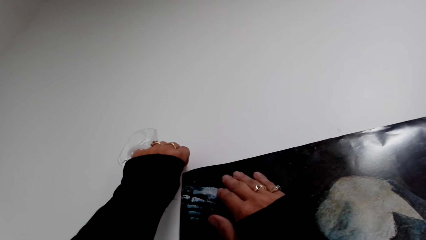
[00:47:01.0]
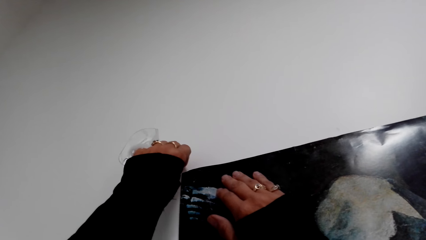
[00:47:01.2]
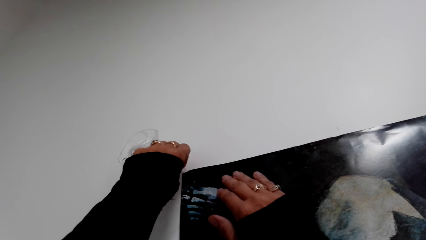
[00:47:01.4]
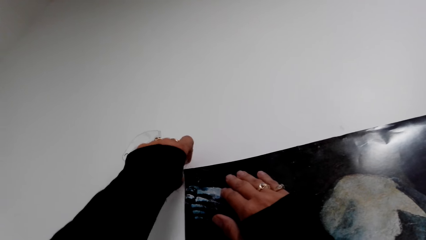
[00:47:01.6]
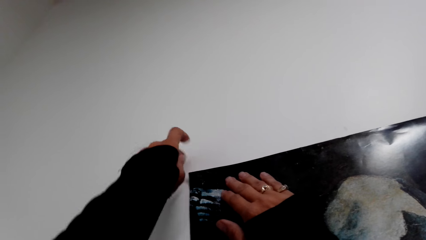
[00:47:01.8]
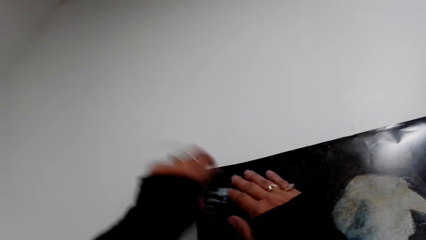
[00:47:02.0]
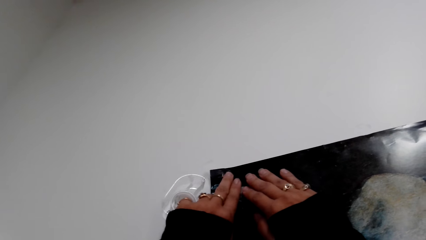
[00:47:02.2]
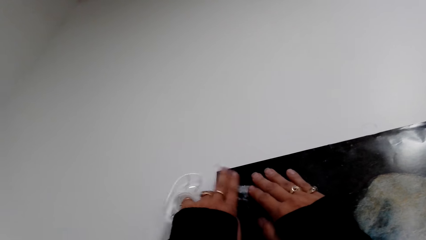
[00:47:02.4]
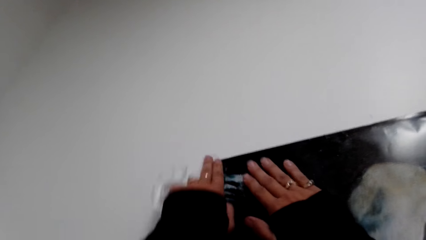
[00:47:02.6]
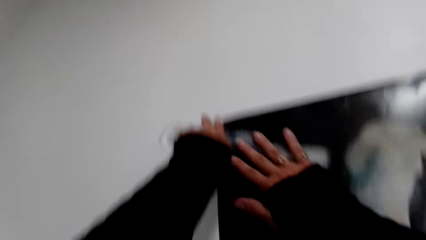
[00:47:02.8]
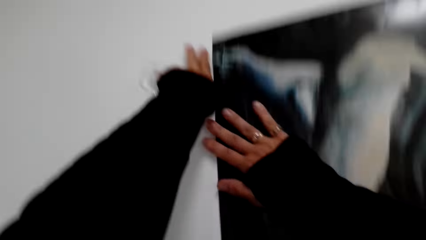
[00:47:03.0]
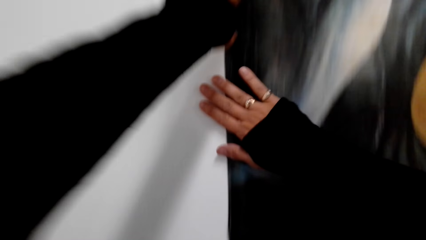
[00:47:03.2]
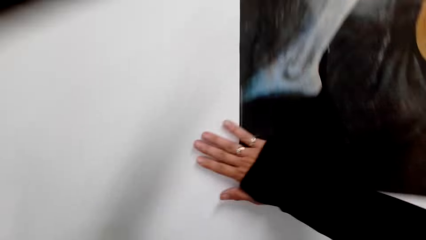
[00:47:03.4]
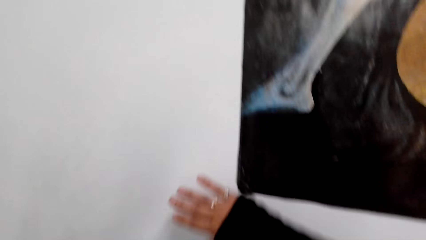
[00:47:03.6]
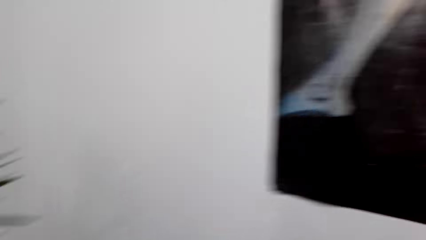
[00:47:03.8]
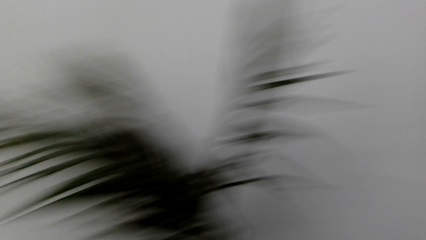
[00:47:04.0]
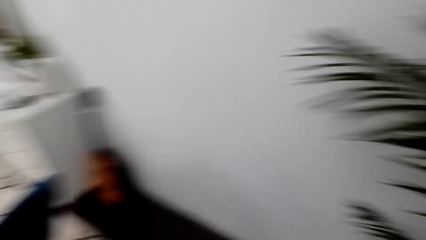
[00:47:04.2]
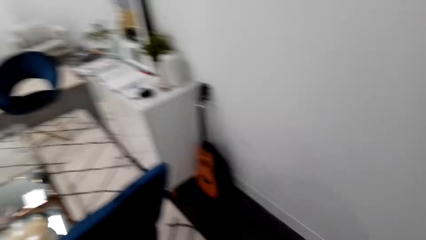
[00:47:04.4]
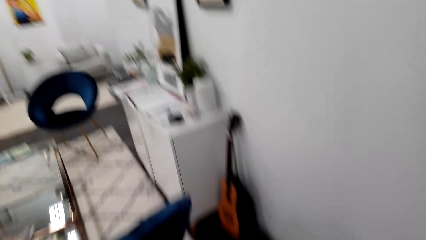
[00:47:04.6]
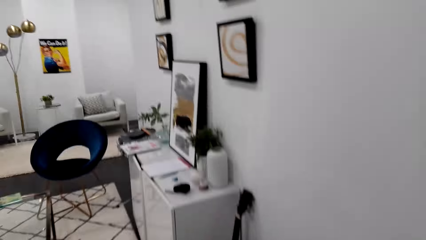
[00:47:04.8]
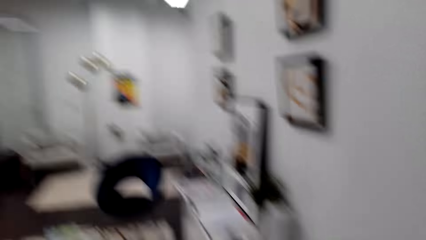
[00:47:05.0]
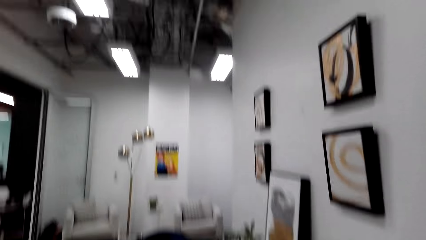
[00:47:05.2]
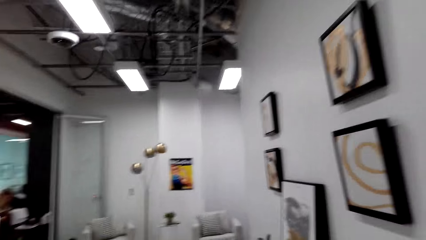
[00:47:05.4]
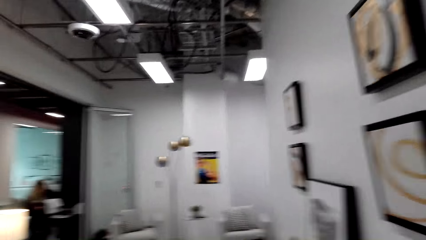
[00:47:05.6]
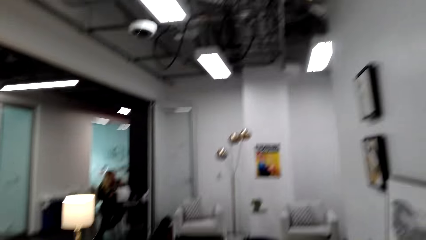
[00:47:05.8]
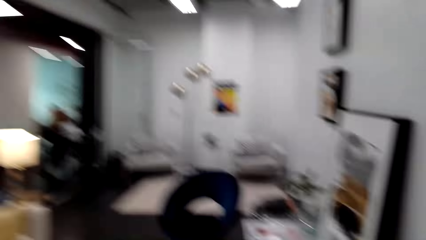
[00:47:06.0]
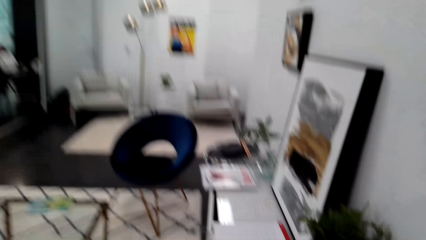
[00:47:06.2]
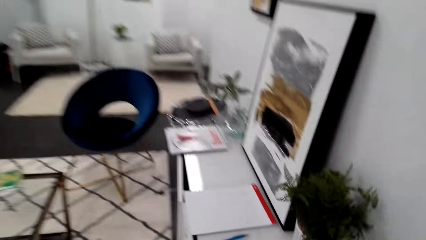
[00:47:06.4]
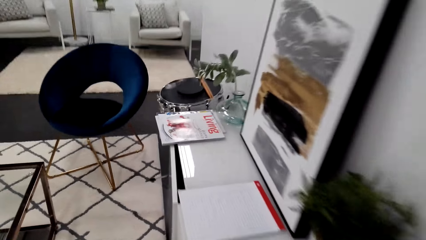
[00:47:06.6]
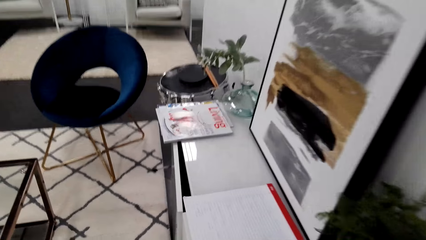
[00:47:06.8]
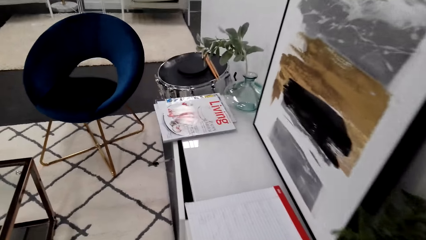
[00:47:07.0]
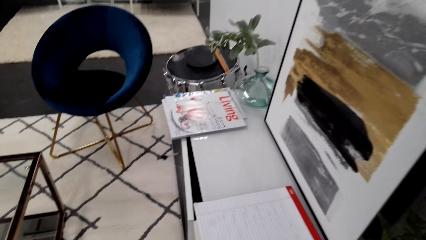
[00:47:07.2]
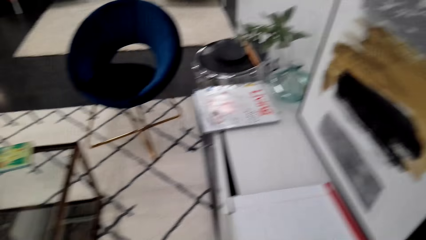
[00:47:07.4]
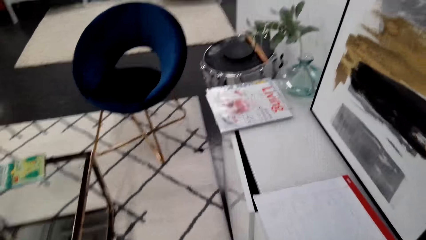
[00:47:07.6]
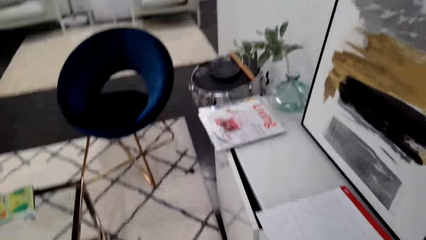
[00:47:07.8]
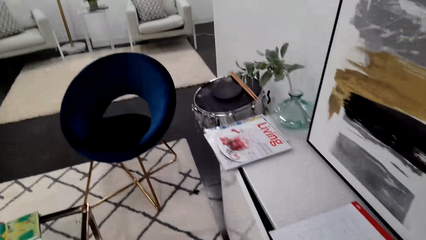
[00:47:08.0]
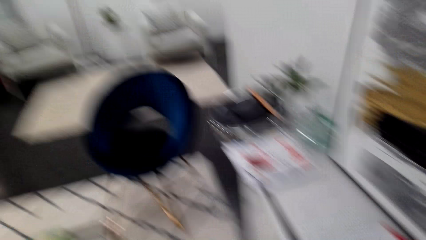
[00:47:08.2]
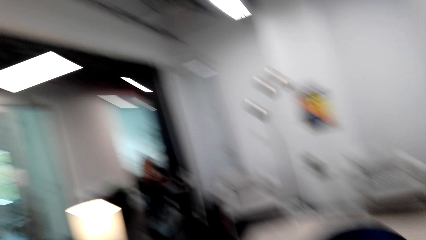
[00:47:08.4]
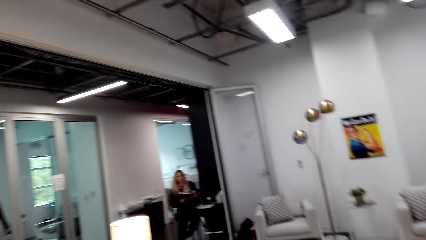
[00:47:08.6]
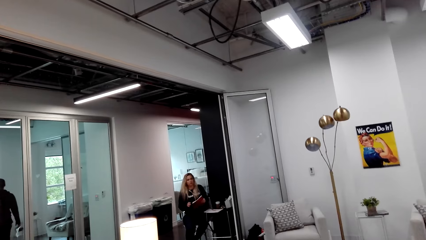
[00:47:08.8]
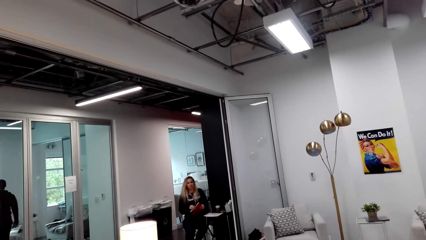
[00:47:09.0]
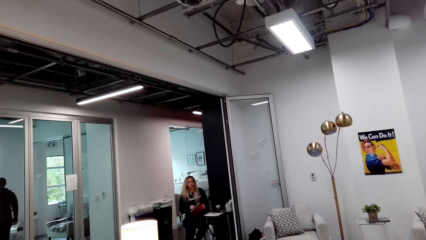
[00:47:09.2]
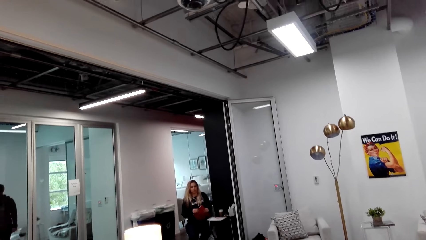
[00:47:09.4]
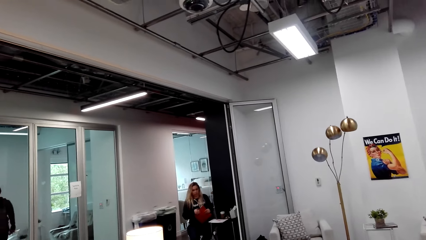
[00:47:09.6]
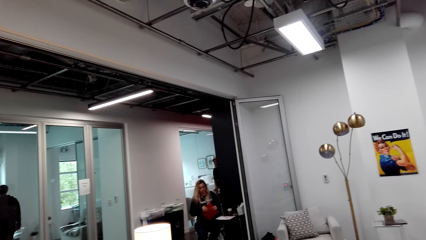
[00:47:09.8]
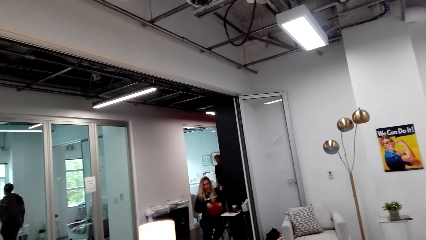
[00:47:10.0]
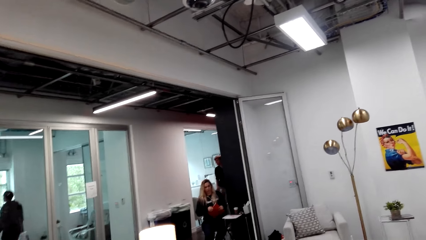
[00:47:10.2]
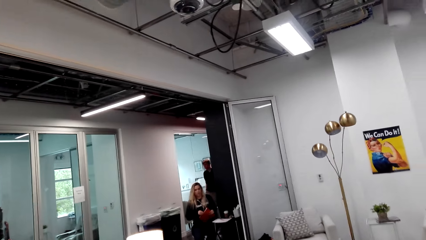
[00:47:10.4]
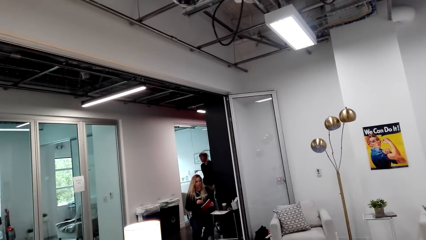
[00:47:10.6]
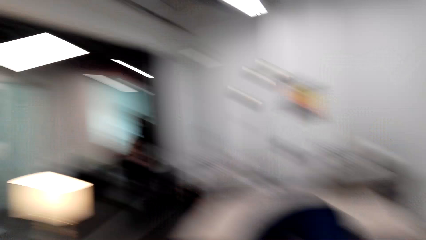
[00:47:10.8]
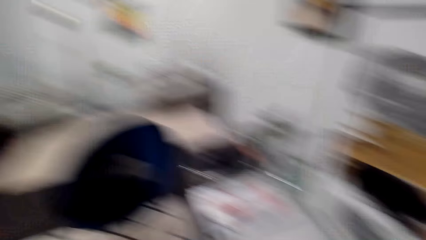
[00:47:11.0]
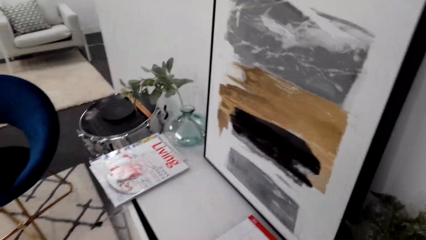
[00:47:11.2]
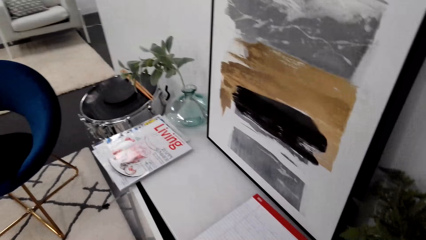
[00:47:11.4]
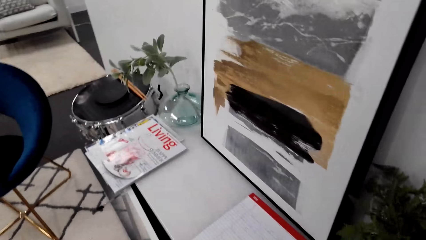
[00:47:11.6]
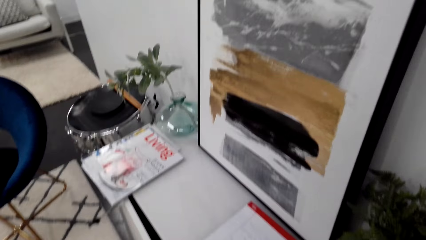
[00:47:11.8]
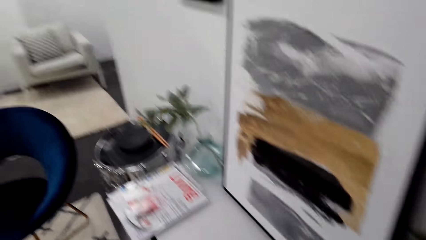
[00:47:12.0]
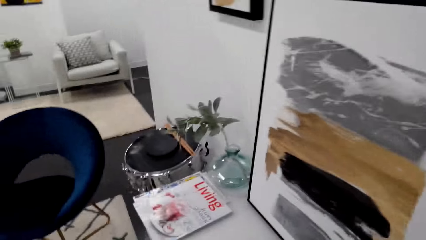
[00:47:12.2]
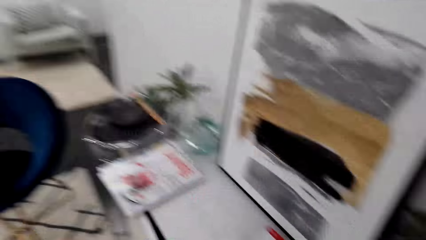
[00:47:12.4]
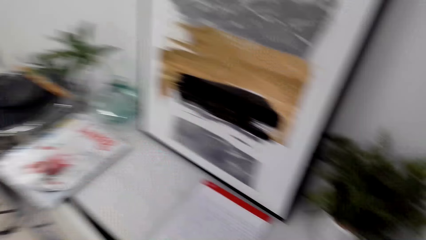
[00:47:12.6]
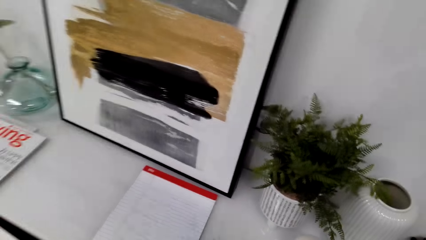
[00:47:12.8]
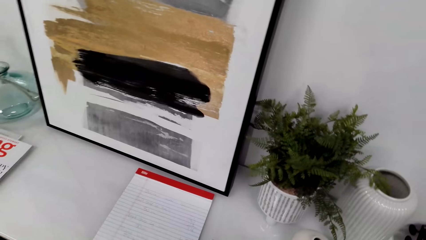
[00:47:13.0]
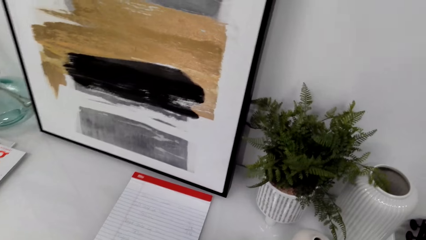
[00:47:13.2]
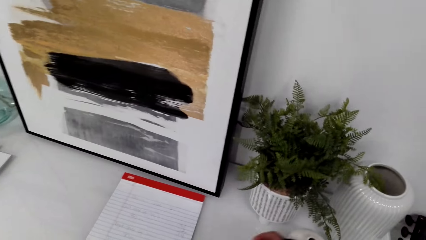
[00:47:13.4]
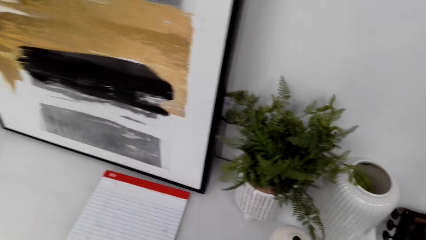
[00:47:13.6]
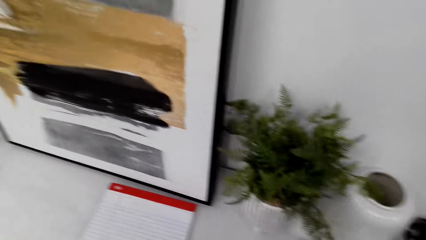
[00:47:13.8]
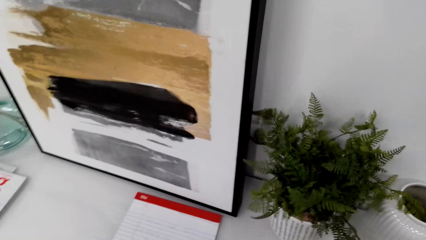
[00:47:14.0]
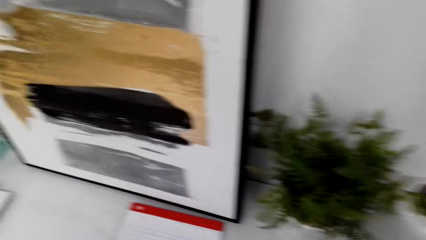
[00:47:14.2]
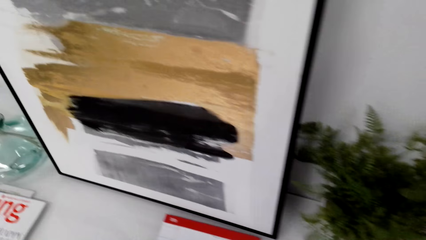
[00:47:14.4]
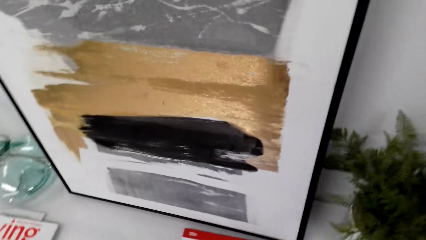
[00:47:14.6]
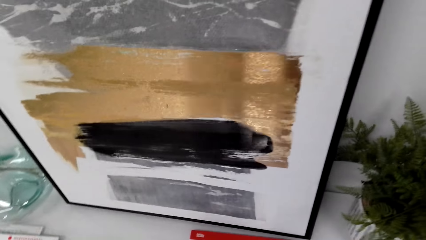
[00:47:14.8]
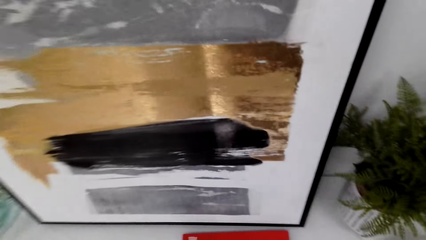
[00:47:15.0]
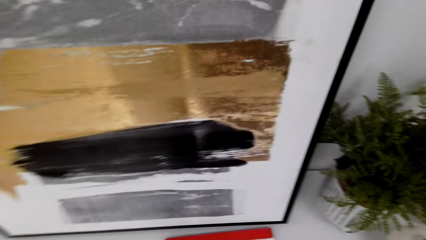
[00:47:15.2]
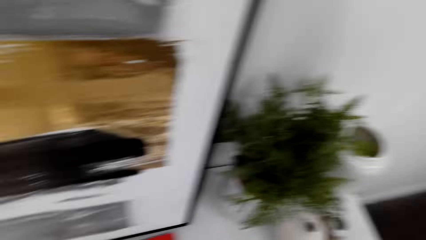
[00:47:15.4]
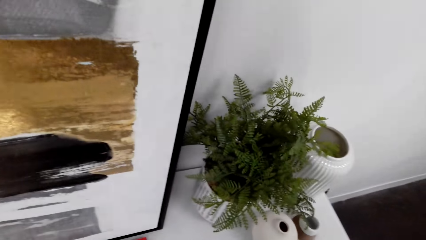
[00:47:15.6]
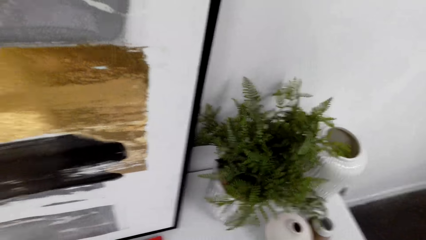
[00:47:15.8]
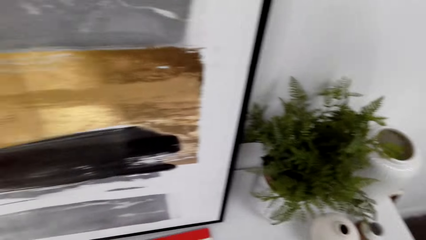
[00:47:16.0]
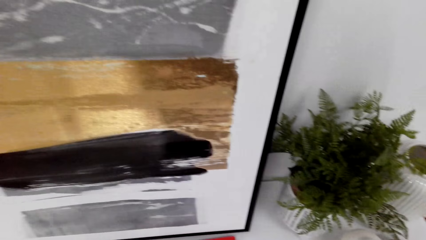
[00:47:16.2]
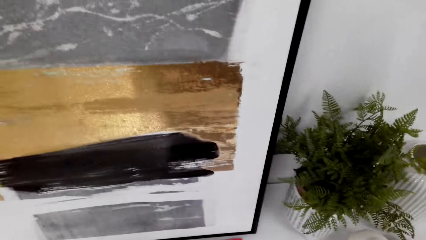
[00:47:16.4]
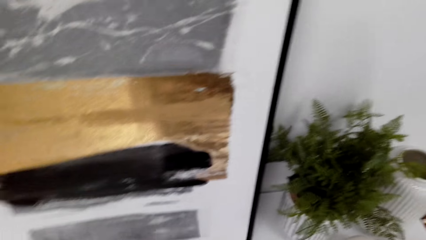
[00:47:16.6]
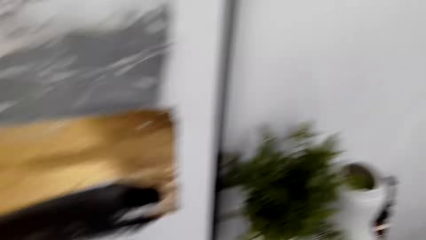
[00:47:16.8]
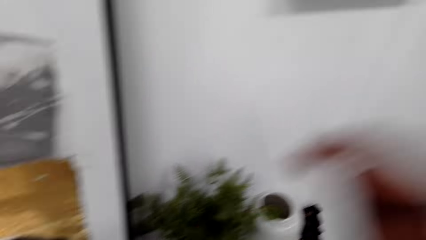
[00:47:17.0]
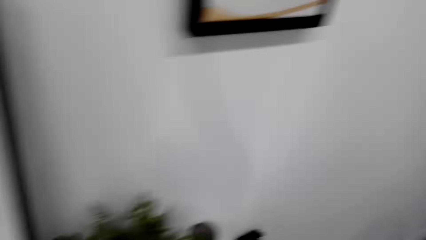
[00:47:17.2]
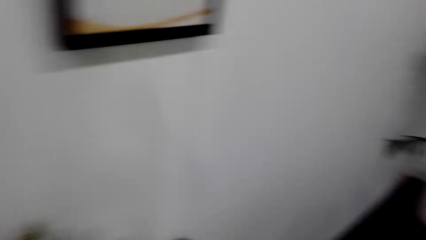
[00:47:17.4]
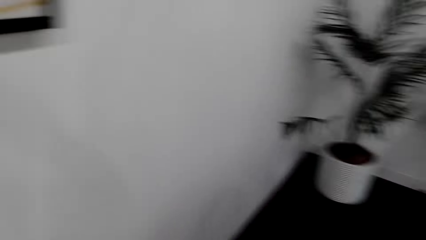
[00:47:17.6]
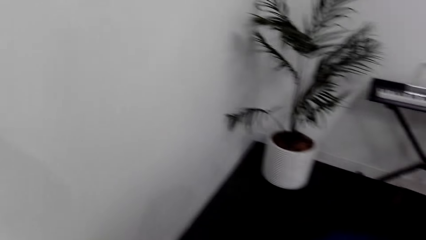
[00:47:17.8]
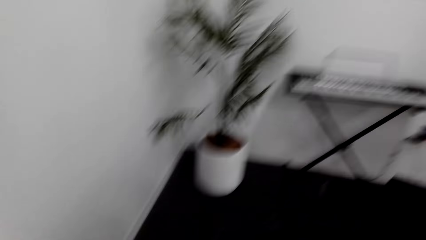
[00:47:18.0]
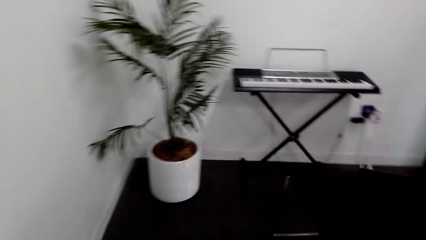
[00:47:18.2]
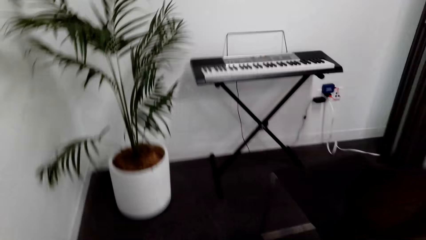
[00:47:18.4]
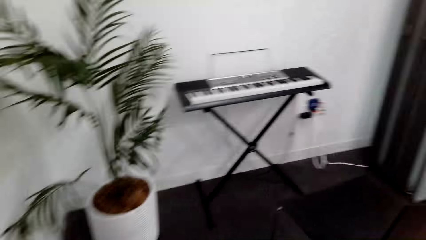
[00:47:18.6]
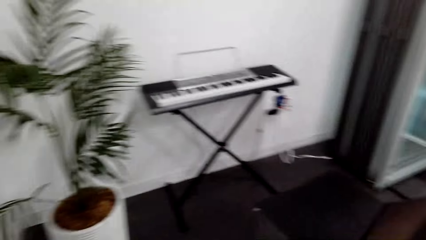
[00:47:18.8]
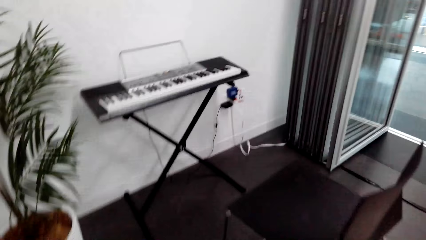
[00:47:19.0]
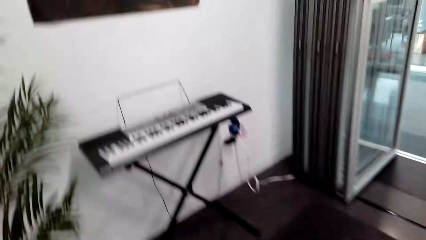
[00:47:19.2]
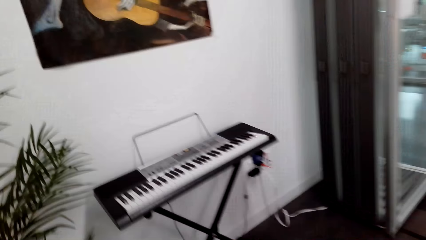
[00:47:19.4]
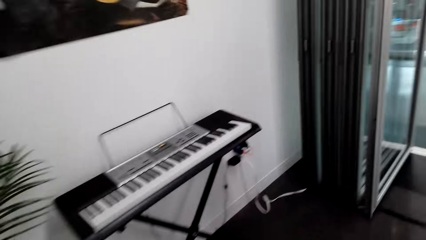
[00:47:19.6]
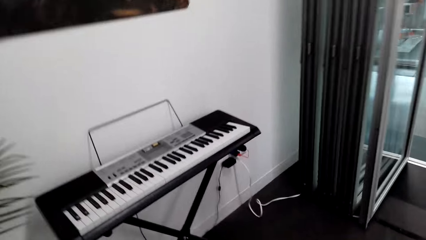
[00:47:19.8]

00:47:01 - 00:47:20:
The camera wearer moves their hand on the wall picture. They walk around in the house. A woman interacts with the camera wearer. The camera wearer looks around. They walk to the piano.
